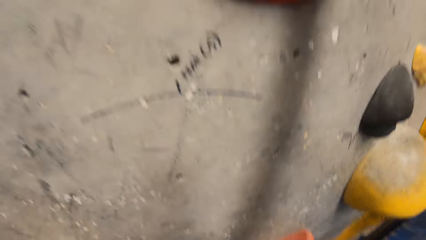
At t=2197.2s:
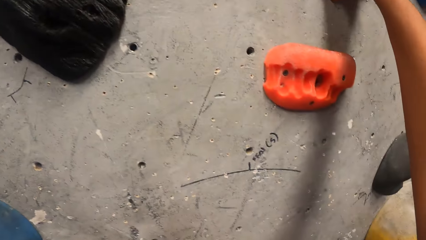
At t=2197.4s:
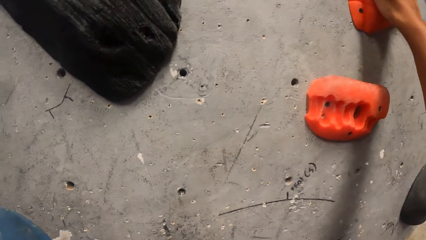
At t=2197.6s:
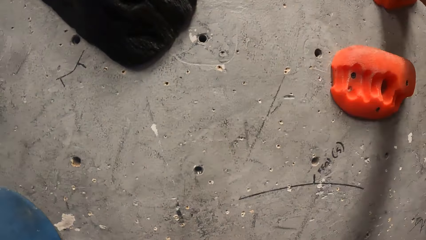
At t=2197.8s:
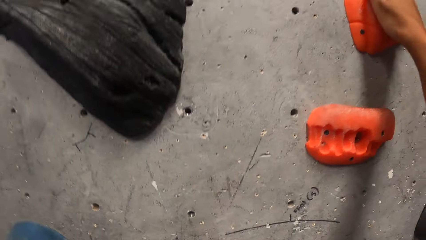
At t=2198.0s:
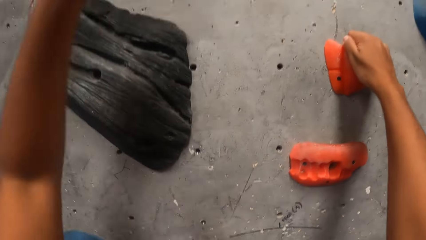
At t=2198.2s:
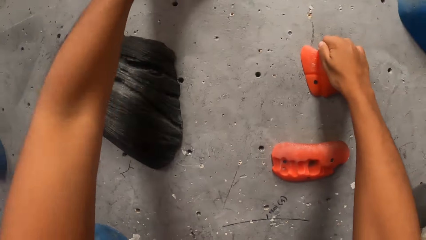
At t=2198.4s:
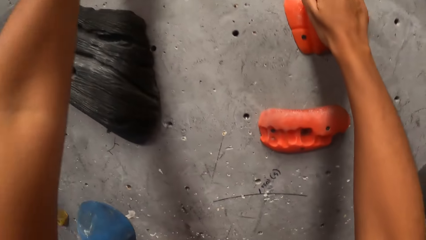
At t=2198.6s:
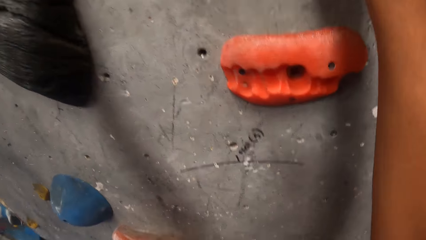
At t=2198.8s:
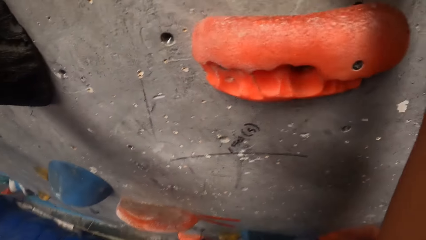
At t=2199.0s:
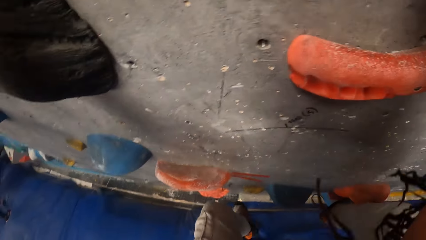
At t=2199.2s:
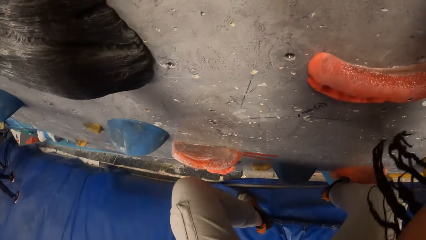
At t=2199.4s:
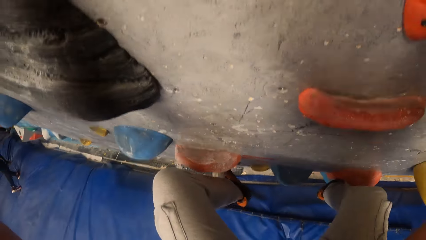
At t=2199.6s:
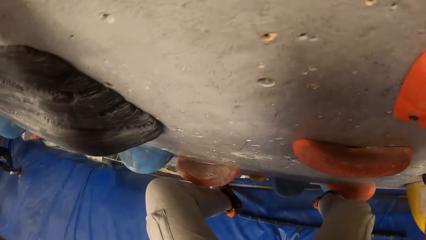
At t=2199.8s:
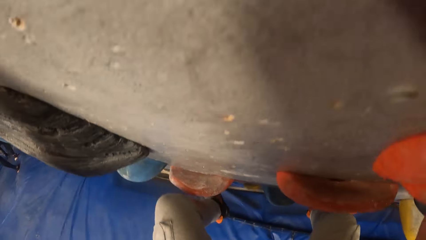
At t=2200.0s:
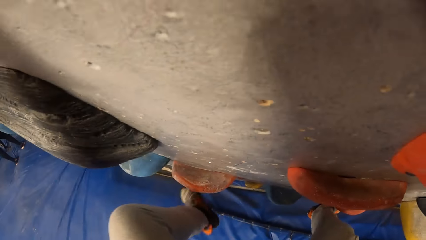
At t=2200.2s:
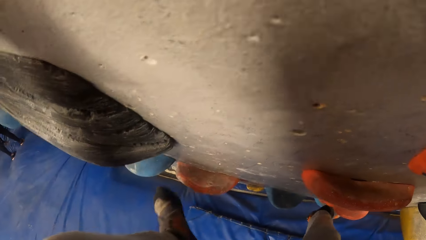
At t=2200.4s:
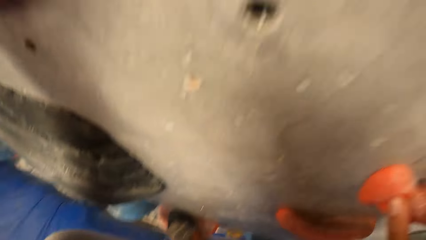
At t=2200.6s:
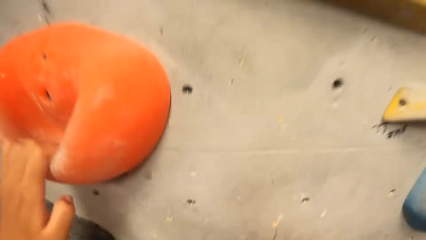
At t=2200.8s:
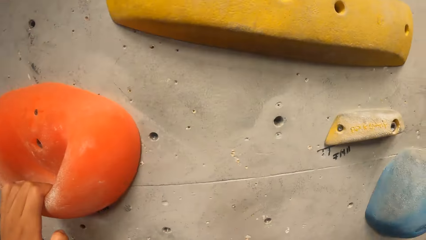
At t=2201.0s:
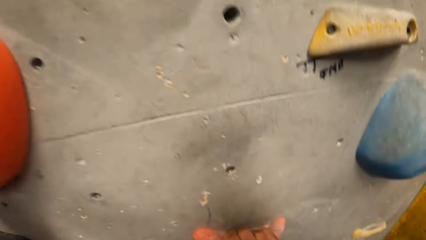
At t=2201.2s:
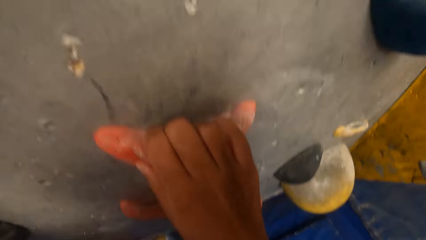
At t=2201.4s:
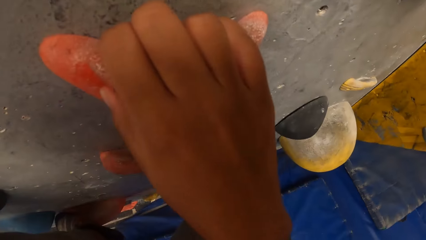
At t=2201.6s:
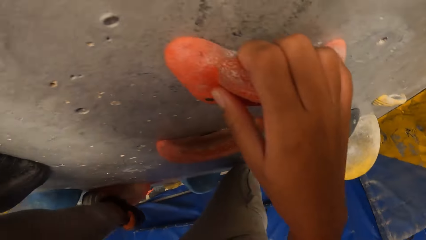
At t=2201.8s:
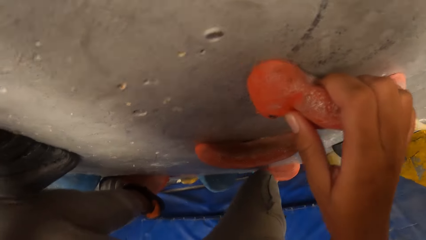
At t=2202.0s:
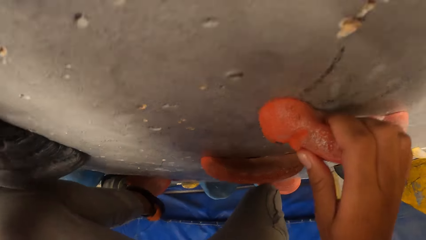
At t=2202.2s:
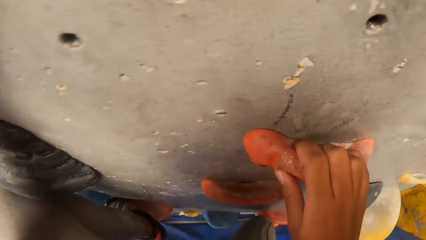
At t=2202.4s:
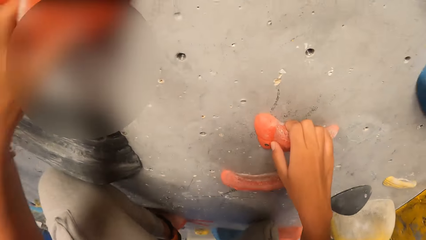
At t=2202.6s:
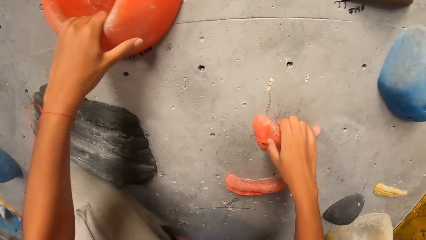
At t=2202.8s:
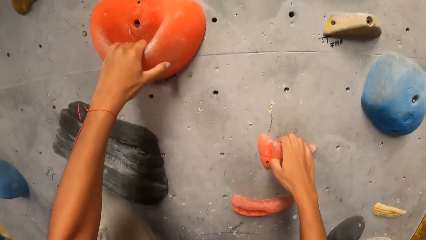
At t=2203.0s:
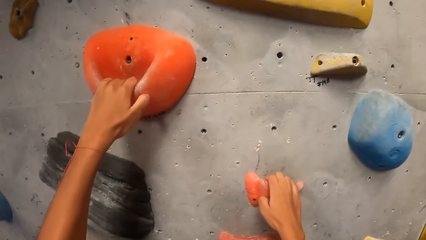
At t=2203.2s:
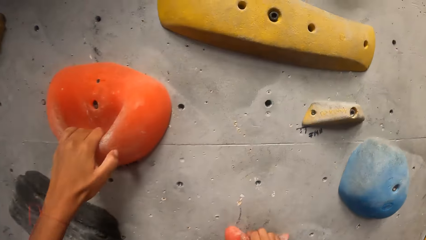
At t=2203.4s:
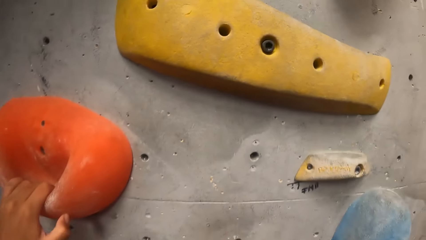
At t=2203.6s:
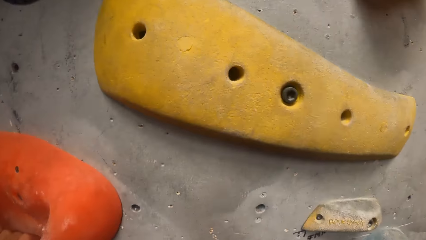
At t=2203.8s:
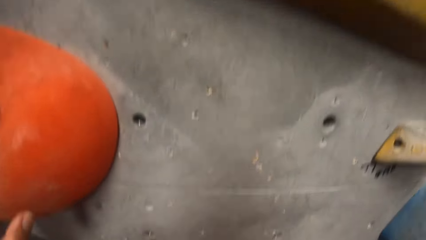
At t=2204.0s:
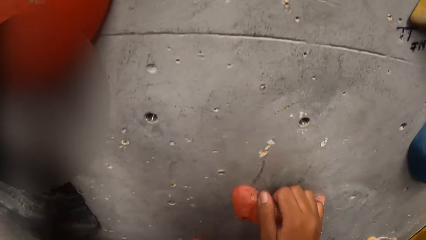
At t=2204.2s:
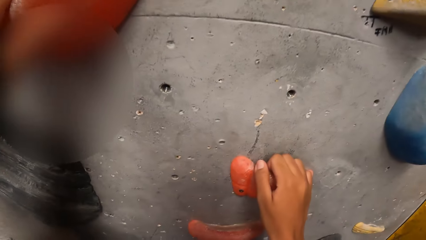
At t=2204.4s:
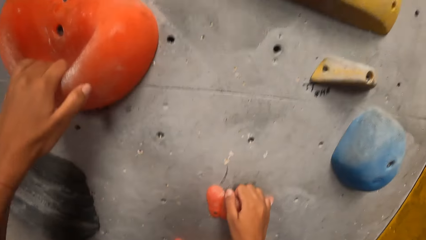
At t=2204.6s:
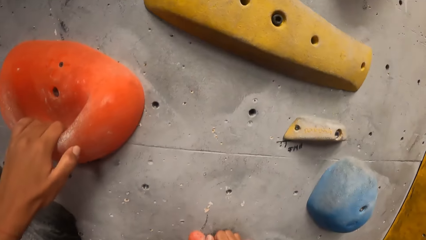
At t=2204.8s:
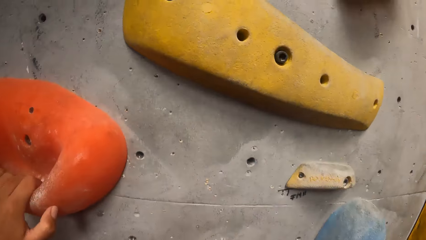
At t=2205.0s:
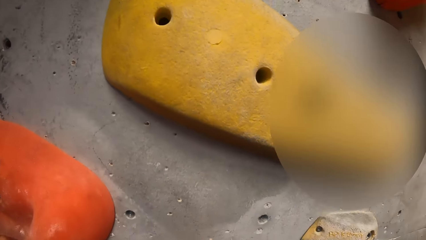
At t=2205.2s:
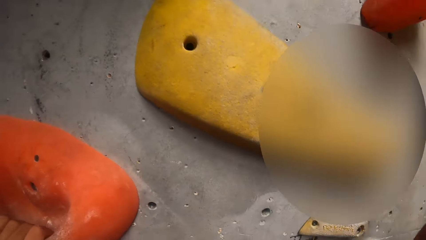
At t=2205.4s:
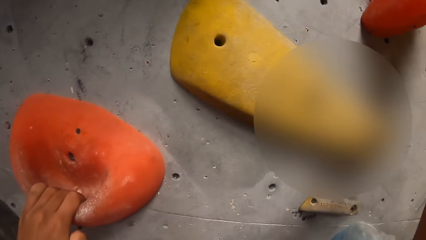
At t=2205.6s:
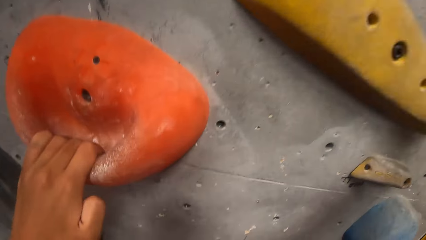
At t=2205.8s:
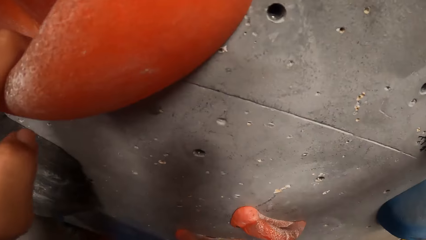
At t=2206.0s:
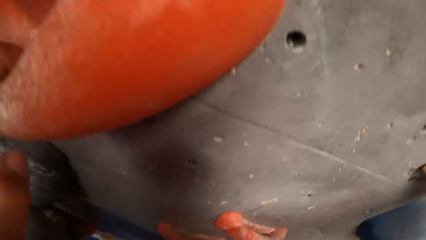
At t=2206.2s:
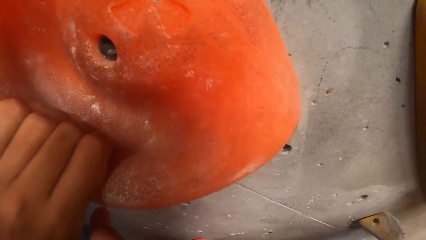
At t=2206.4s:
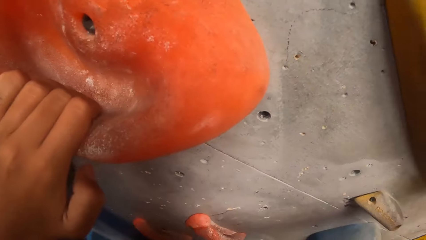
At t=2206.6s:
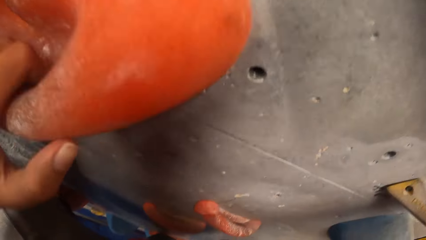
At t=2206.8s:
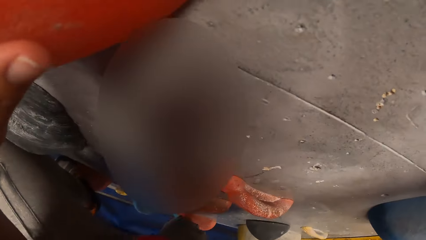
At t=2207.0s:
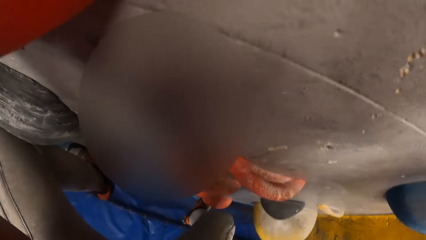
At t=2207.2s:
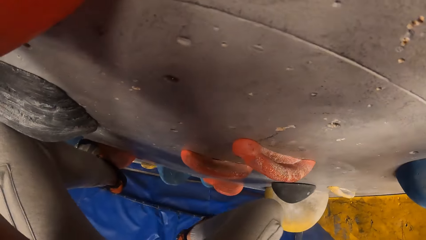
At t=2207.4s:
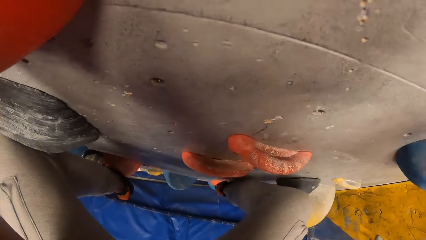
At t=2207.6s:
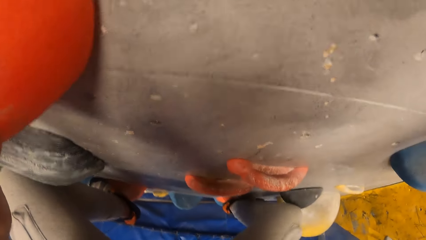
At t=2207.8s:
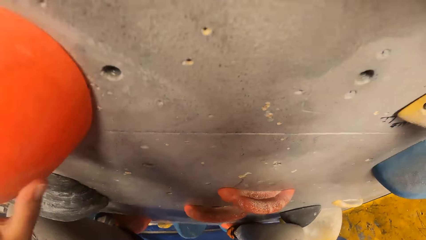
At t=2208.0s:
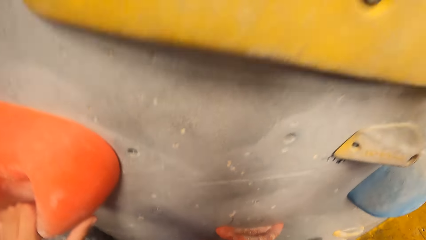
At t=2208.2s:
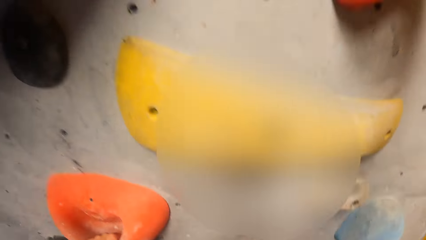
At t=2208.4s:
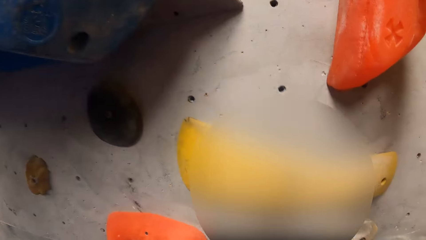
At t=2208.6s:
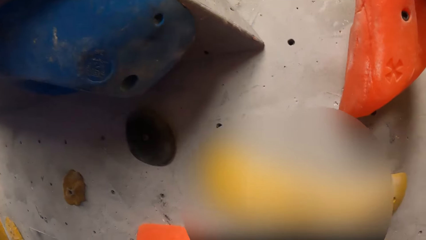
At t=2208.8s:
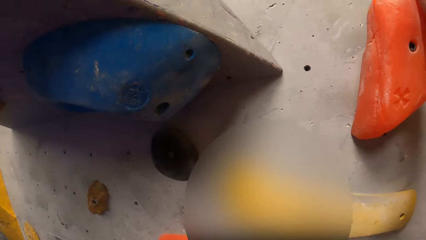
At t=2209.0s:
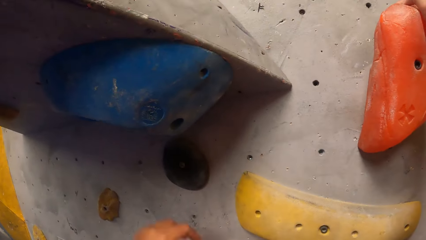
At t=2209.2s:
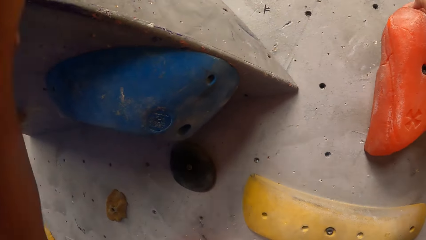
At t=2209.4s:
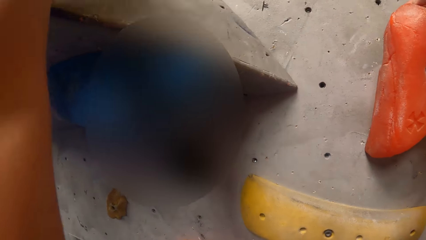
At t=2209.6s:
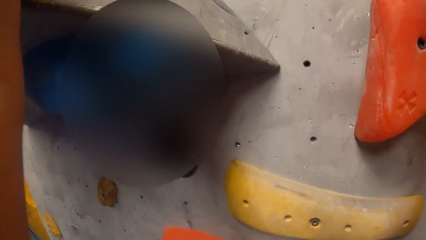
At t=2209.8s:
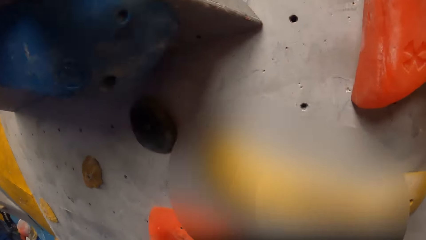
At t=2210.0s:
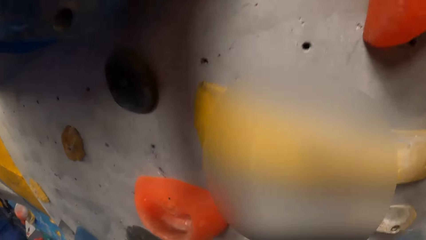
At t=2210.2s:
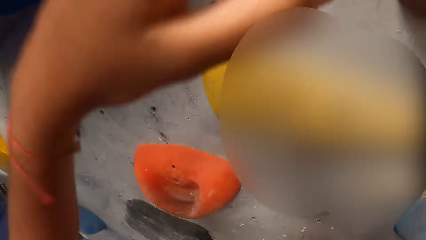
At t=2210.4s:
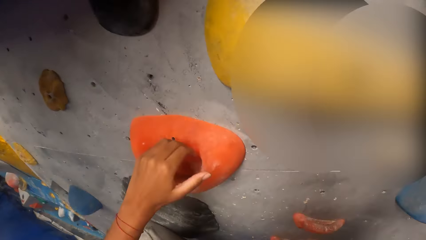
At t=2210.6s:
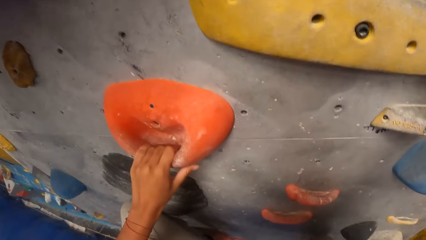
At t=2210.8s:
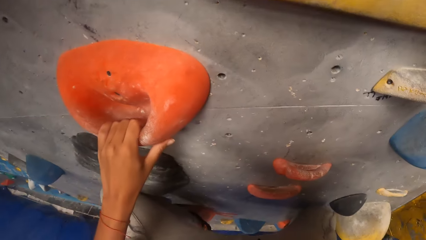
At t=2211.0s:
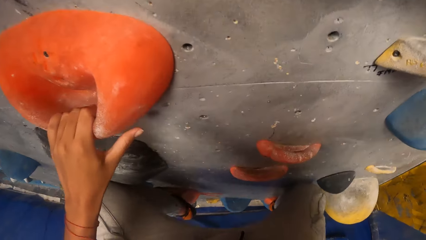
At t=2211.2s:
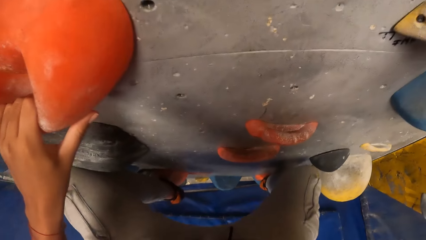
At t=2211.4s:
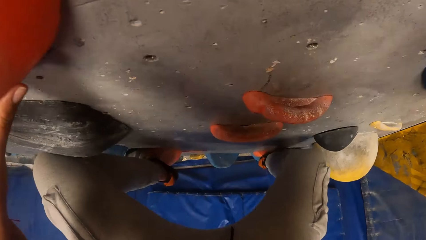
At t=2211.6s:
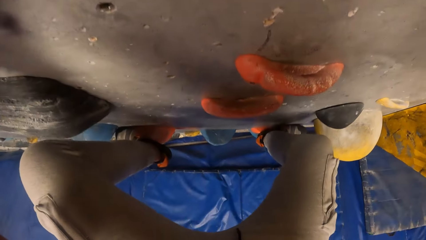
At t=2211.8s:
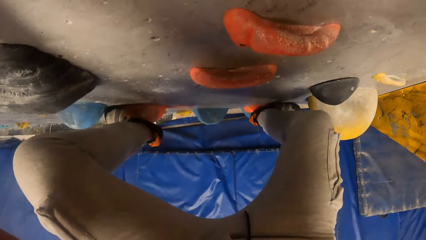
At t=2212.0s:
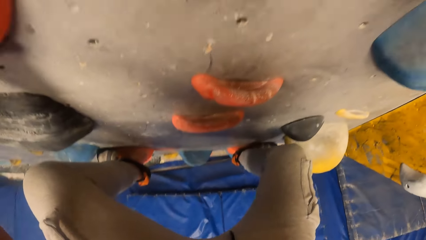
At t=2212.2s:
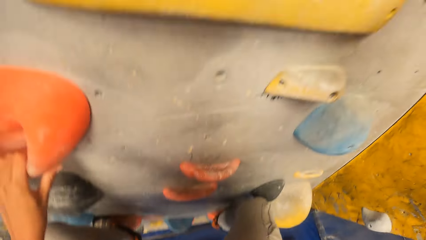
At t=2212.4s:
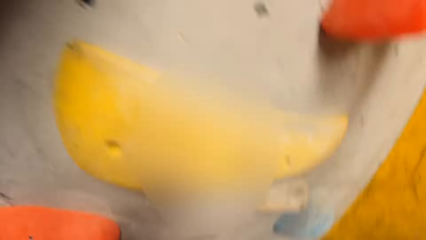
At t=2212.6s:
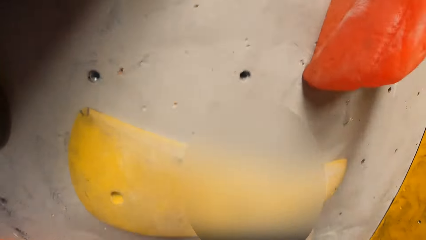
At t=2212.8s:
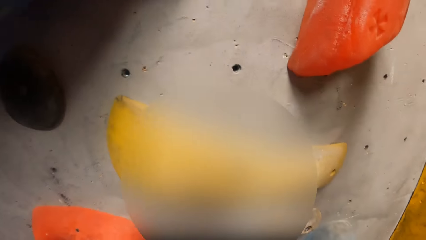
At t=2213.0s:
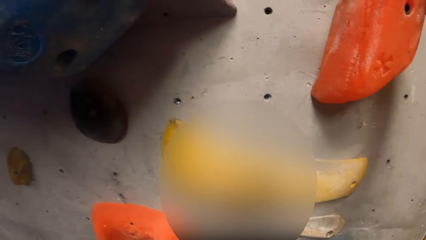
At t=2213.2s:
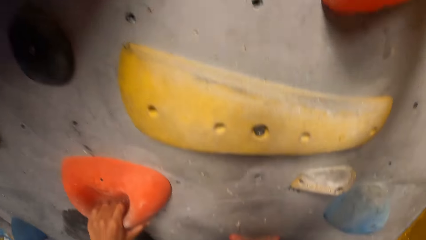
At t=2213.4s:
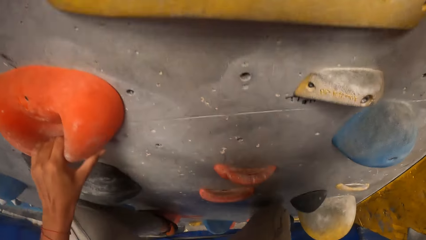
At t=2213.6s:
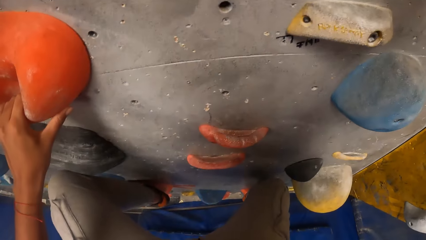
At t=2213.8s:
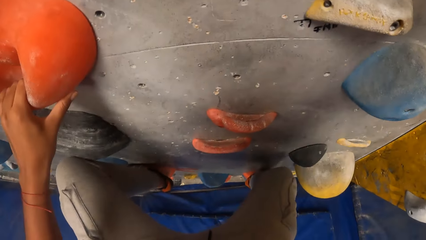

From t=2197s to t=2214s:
The camera wearer puts her left hand on a climbing hold on the wall. She climbs the wall with her hands and feet. She holds the climbing holds on the wall with her right hand. She puts her left hand on a climbing hold on the wall. She does so again.
